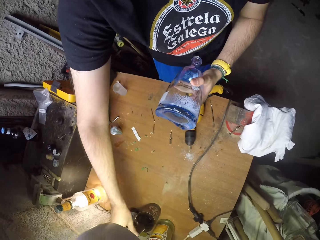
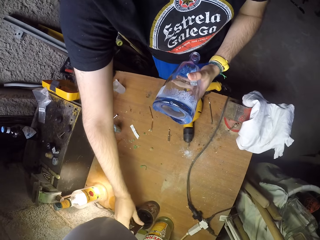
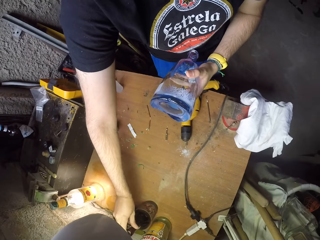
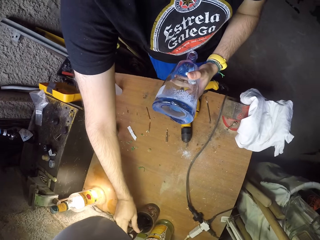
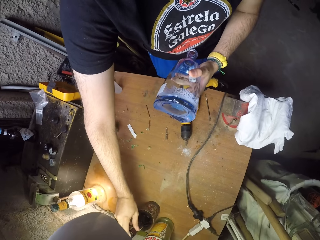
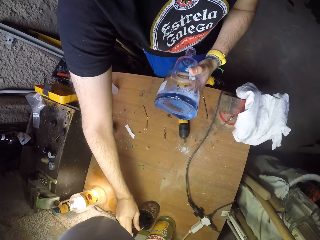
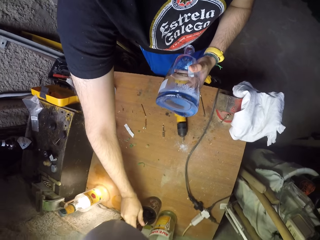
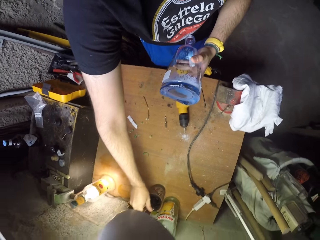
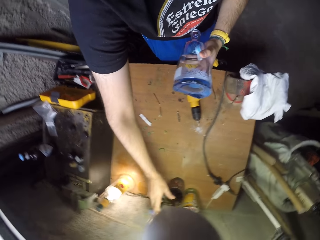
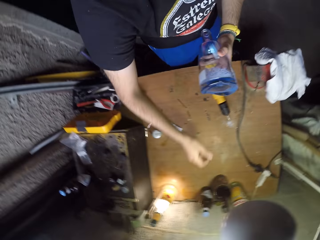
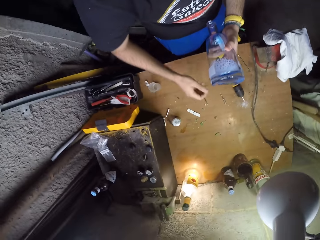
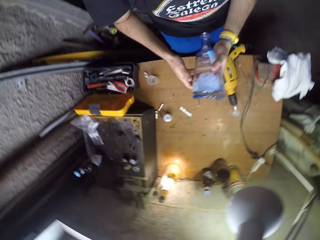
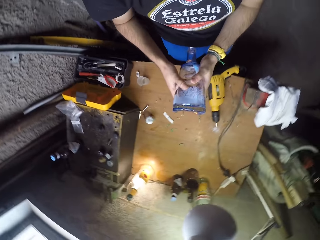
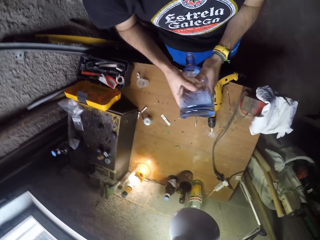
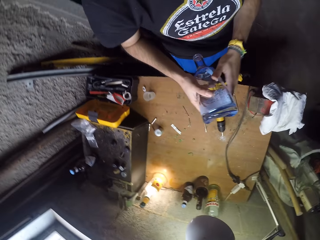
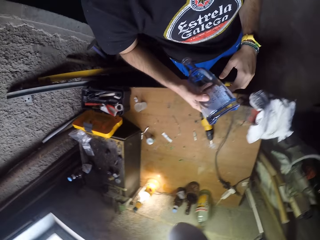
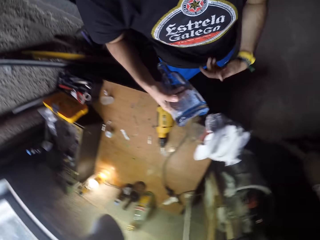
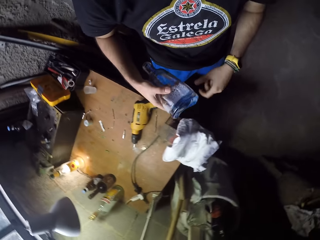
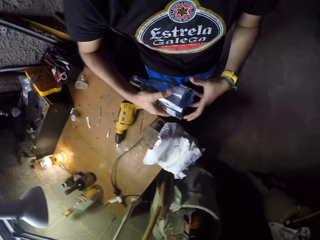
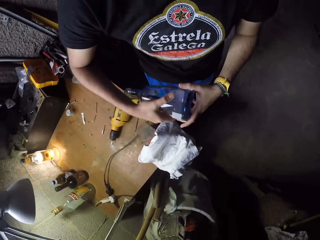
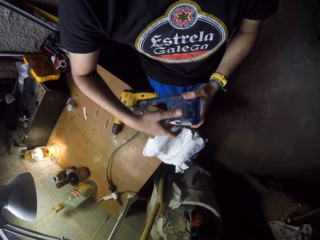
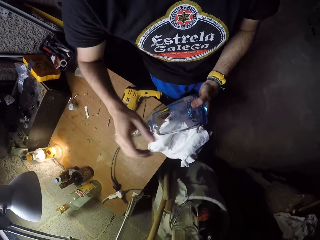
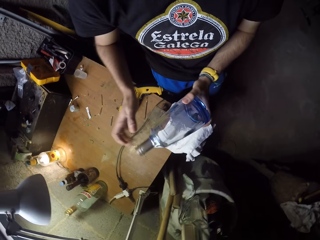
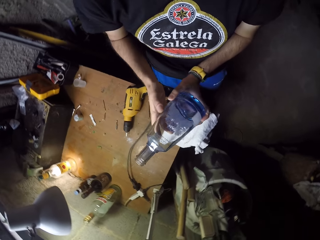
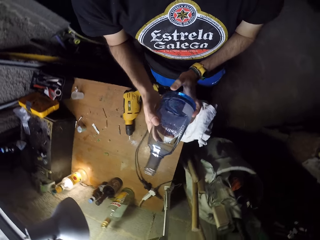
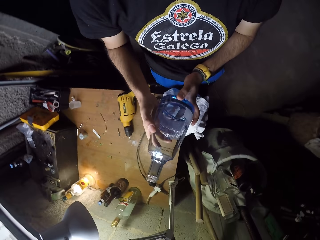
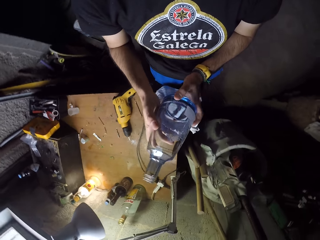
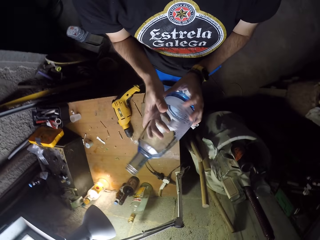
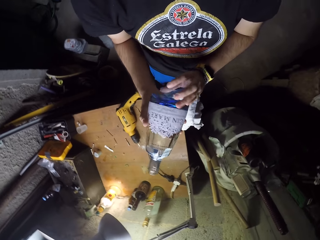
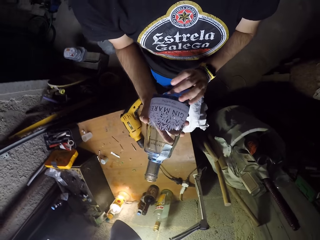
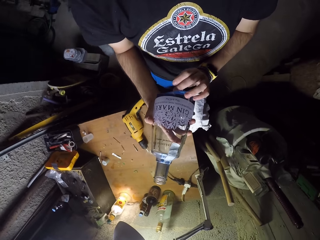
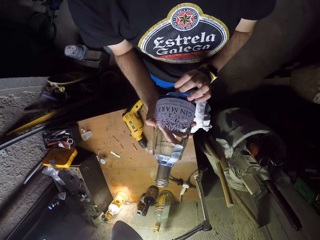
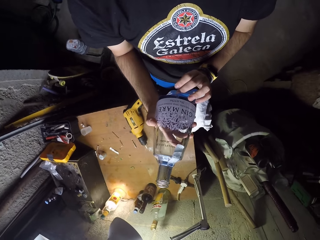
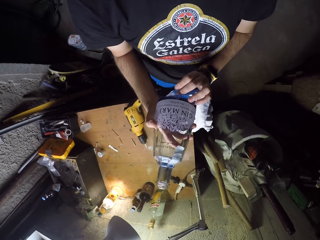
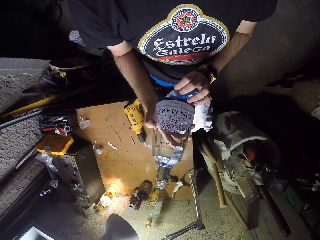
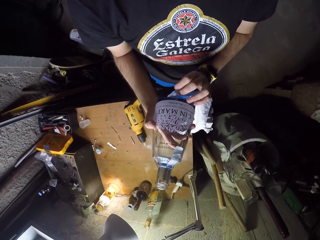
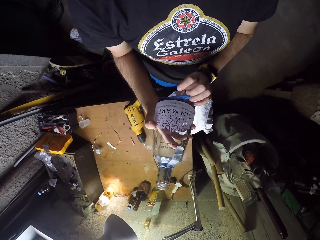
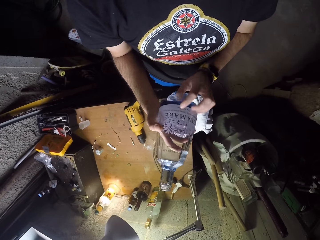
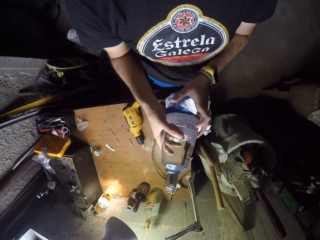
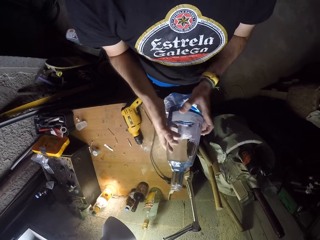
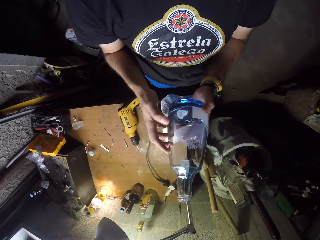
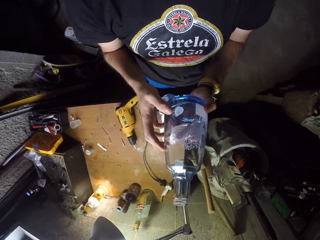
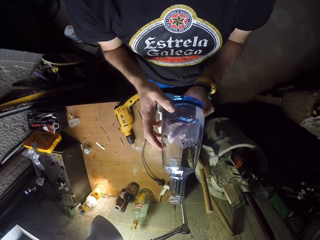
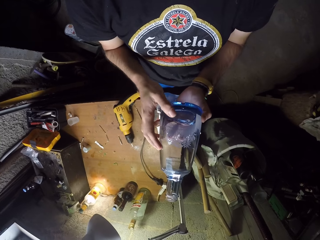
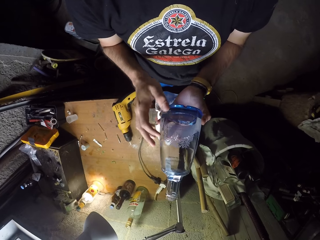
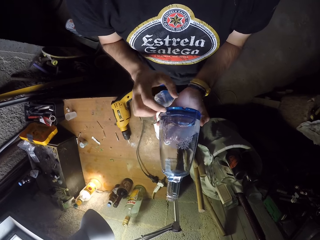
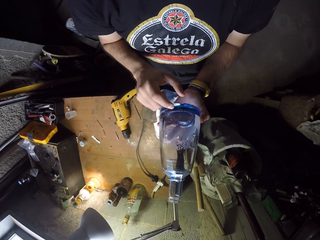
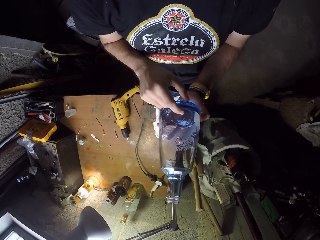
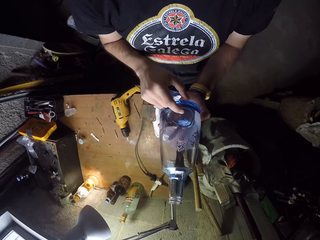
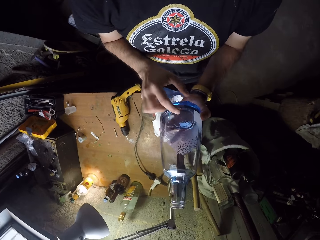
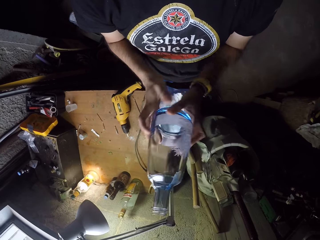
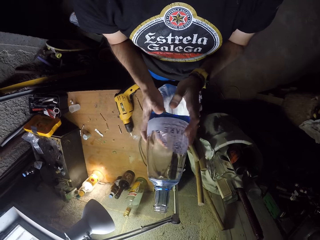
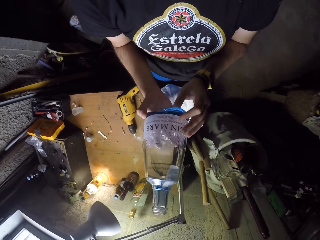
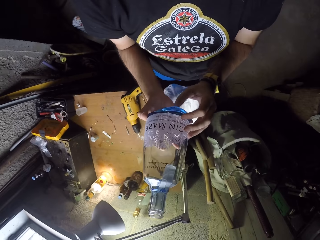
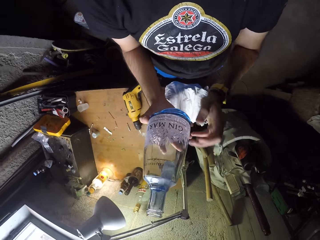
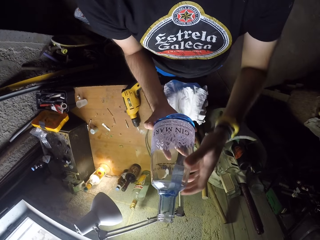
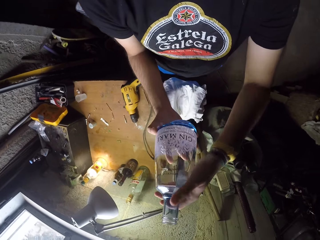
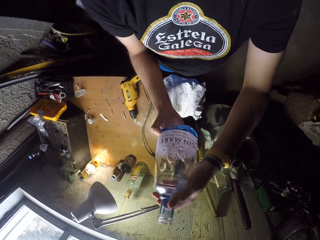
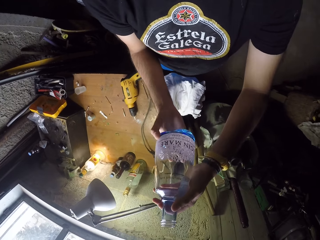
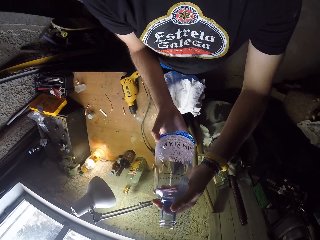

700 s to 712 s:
The camera wearer closes the bottle. They inspect the bottle.

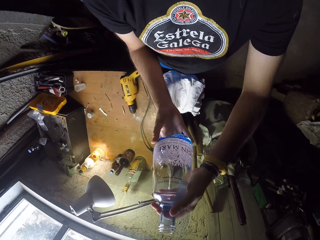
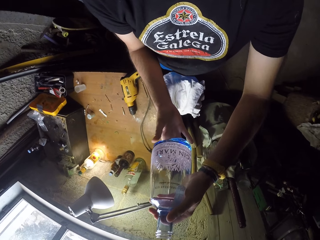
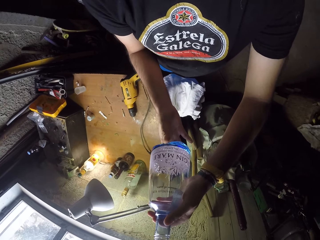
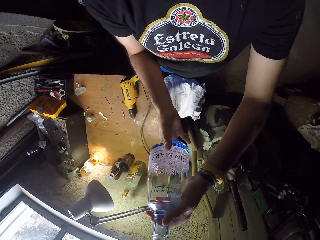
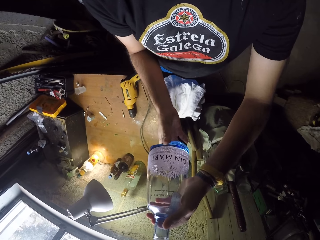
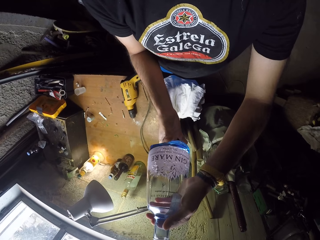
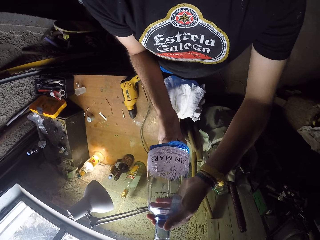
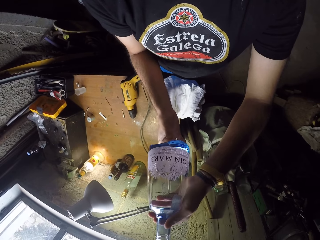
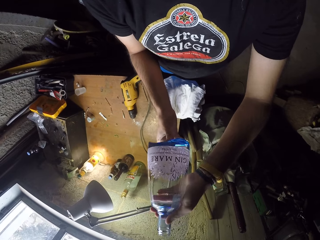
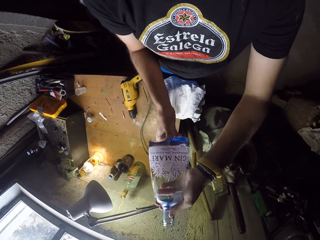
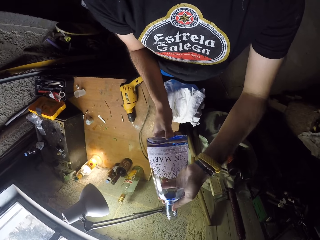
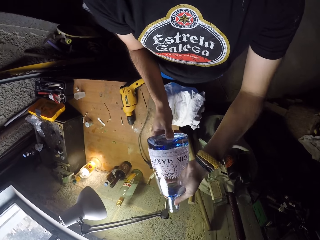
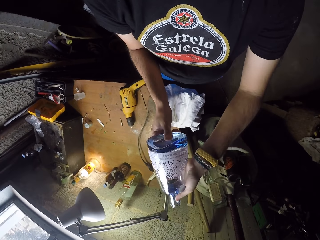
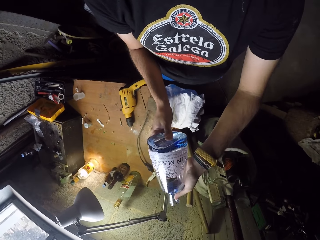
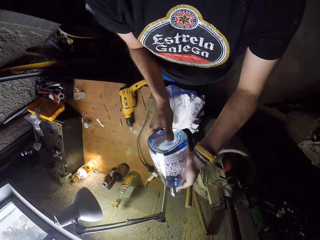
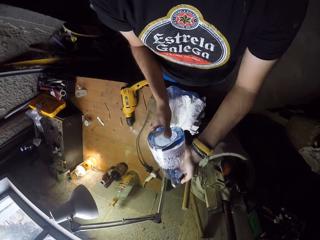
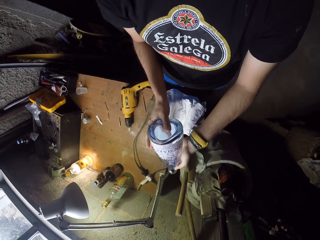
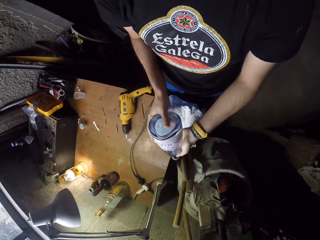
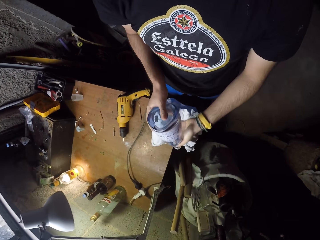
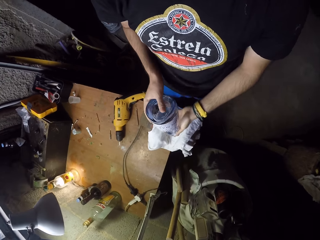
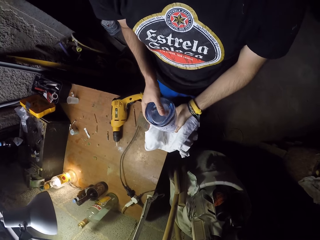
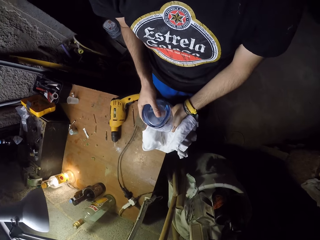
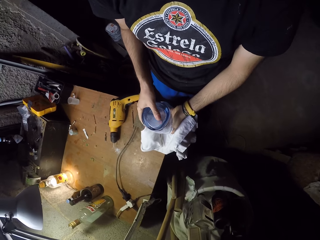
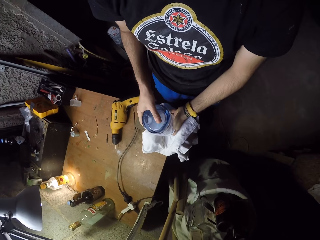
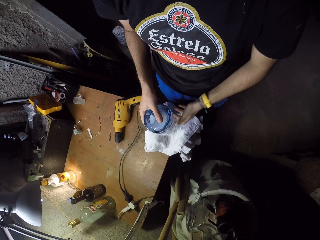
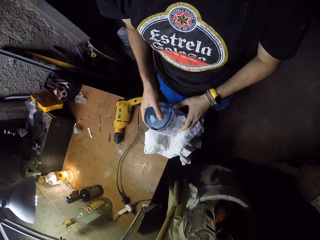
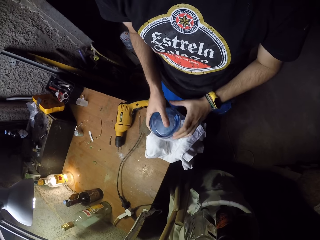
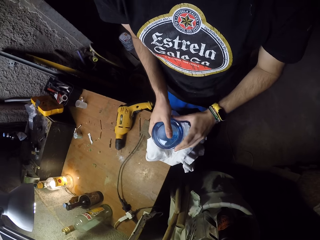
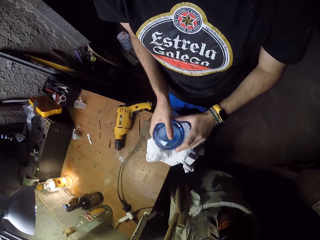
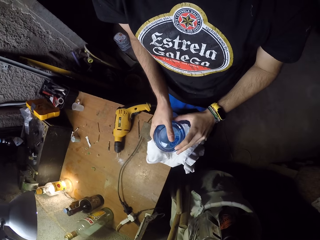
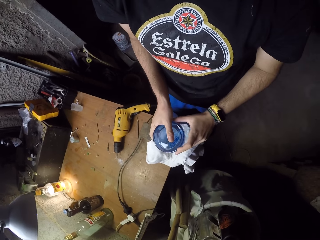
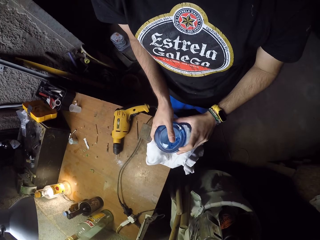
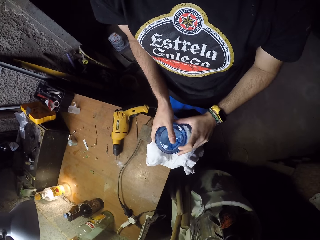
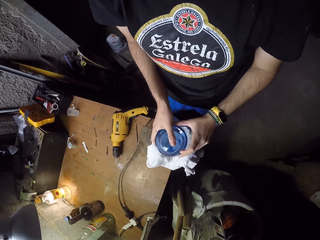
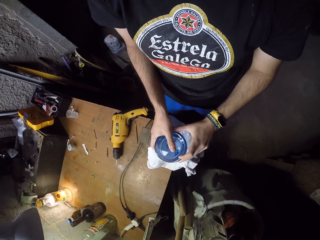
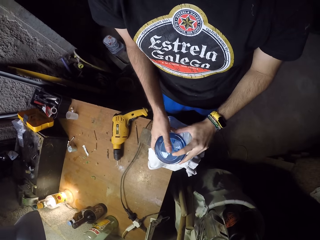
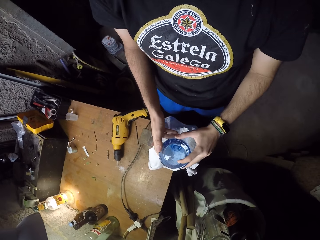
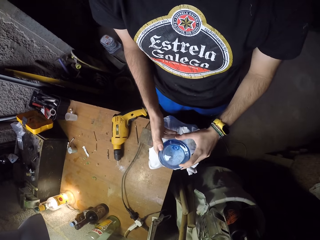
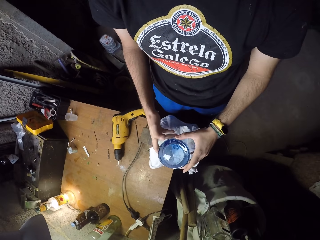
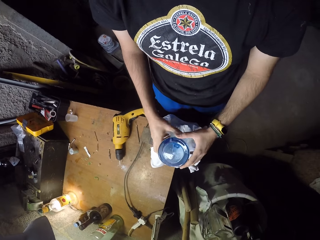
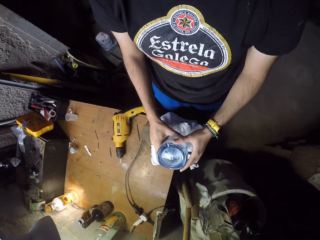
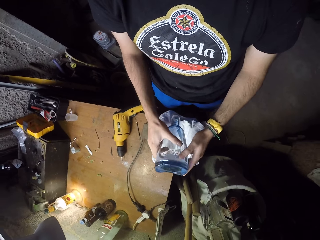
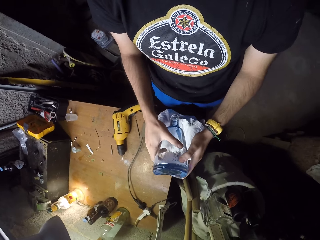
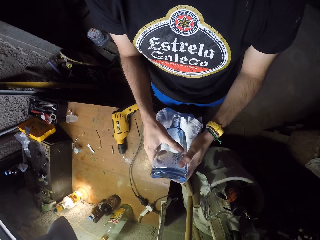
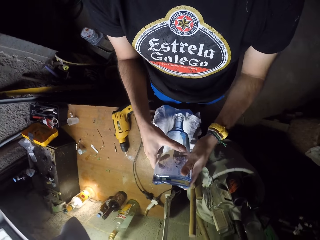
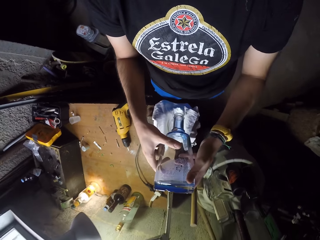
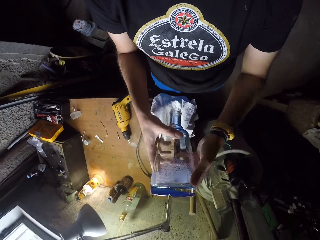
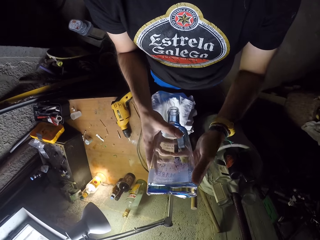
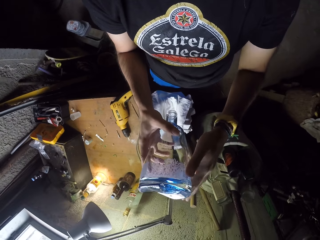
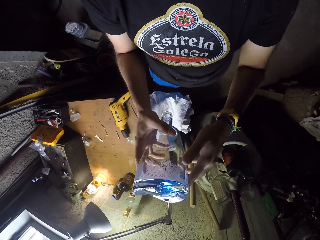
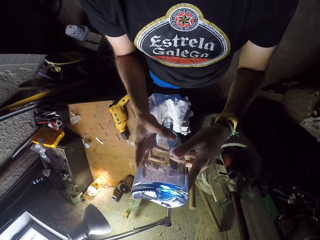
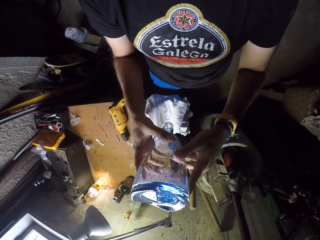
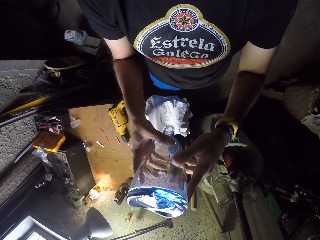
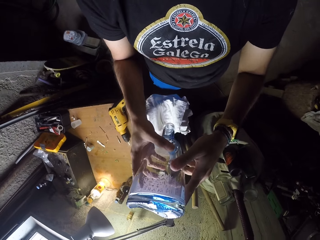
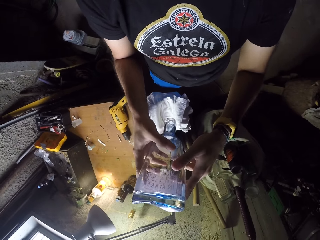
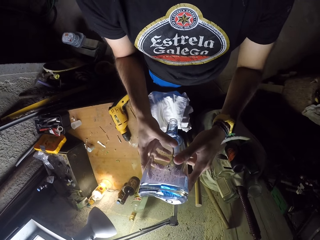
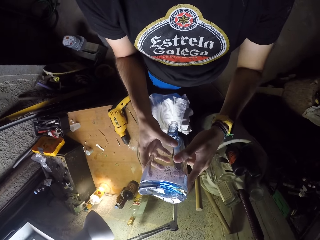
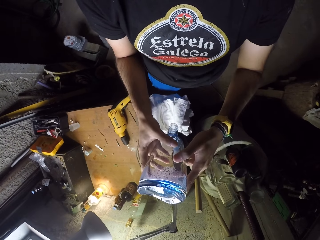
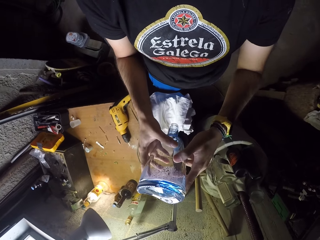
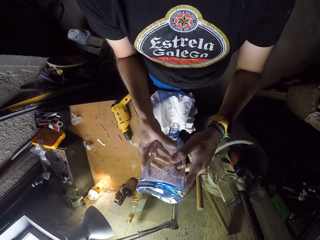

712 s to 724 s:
The camera wearer places the bottle in a slide of the bench vice with both hands.
